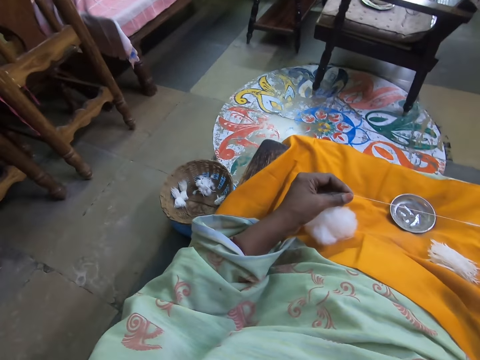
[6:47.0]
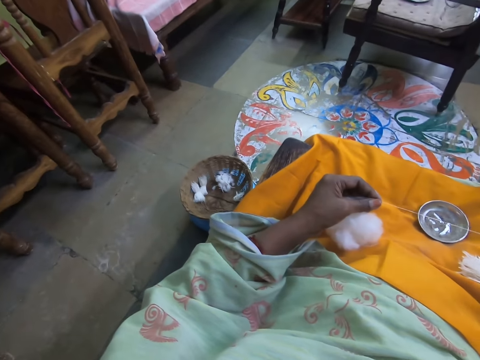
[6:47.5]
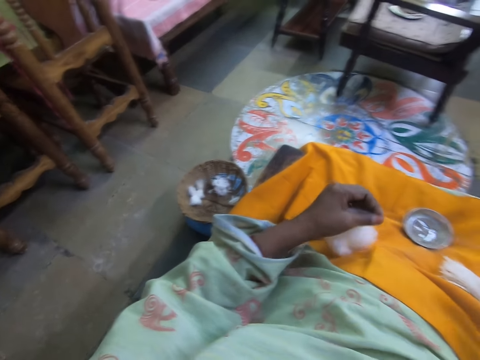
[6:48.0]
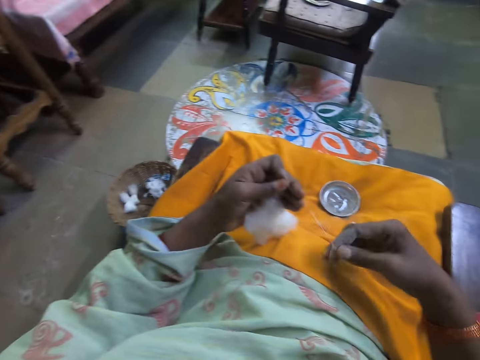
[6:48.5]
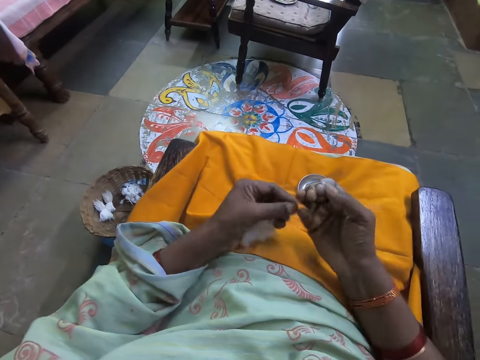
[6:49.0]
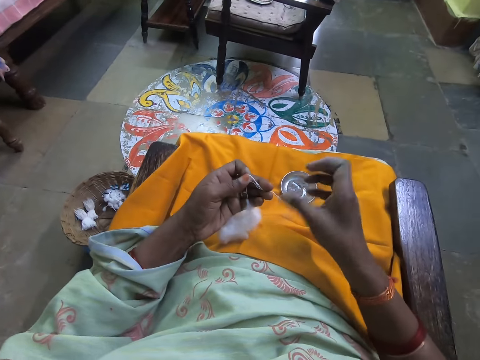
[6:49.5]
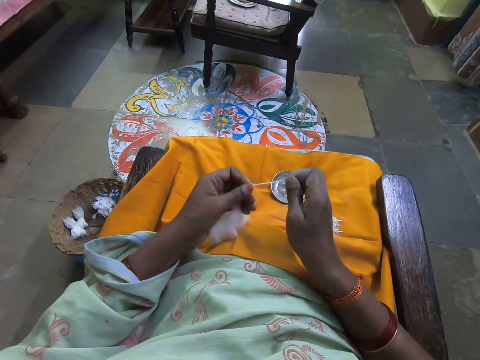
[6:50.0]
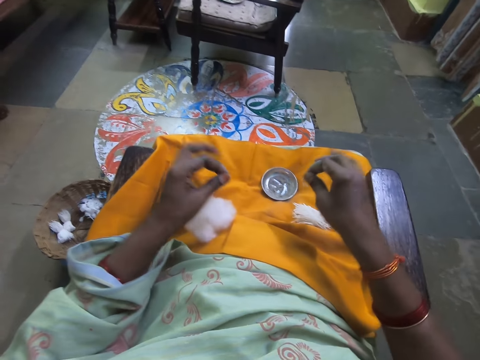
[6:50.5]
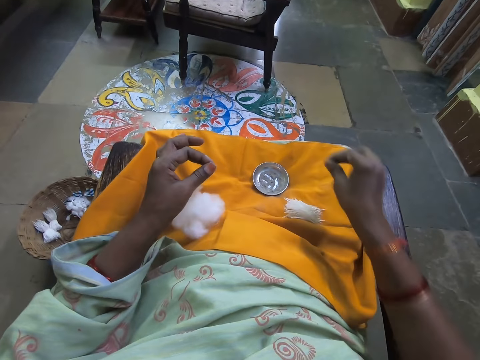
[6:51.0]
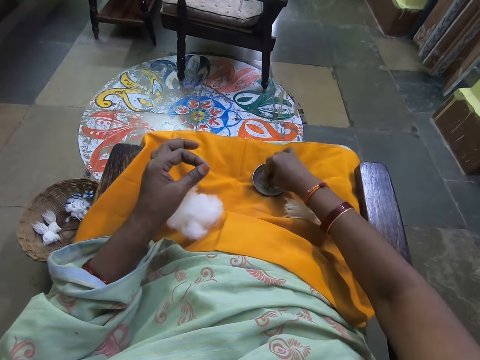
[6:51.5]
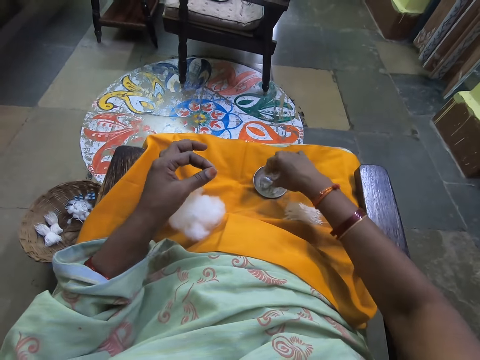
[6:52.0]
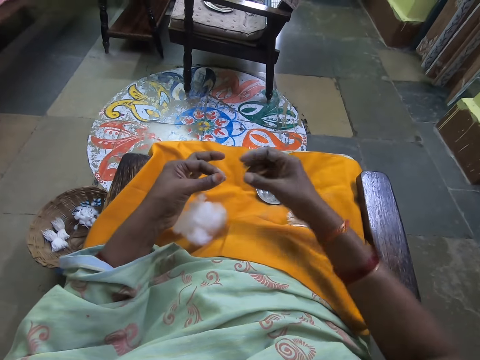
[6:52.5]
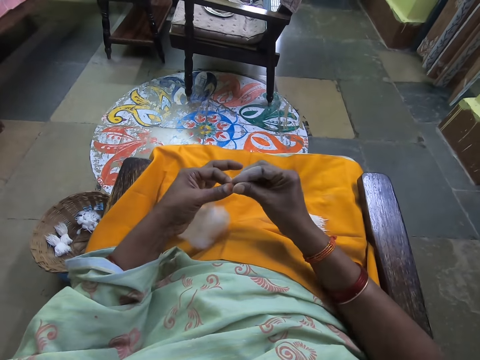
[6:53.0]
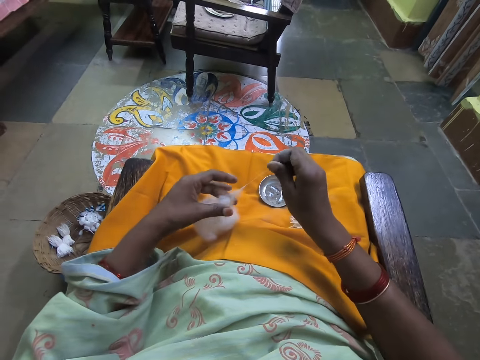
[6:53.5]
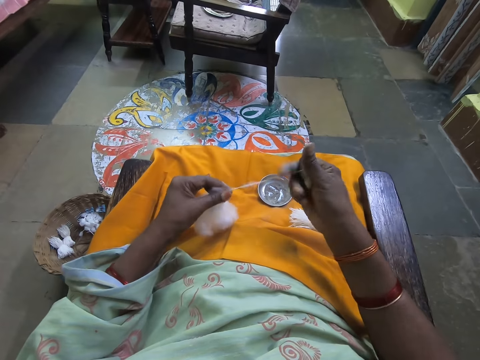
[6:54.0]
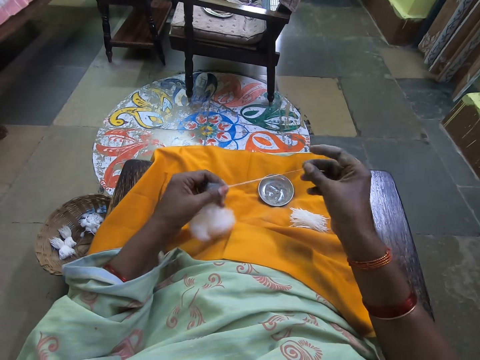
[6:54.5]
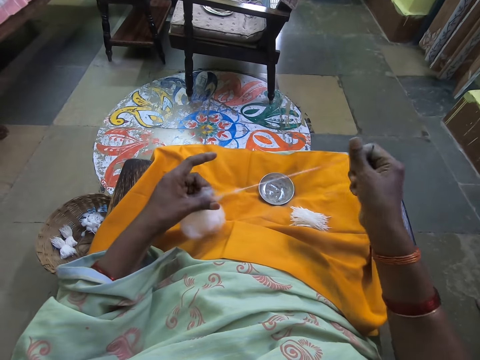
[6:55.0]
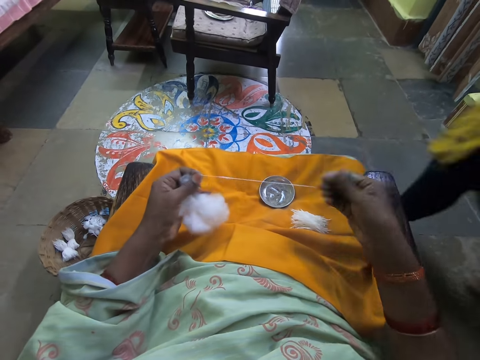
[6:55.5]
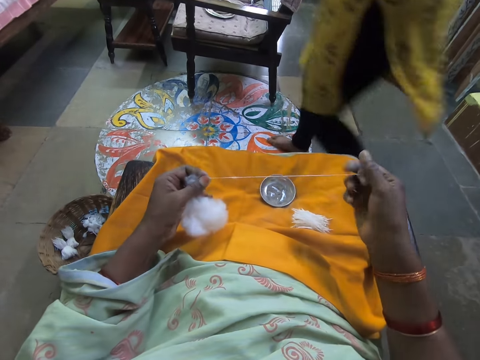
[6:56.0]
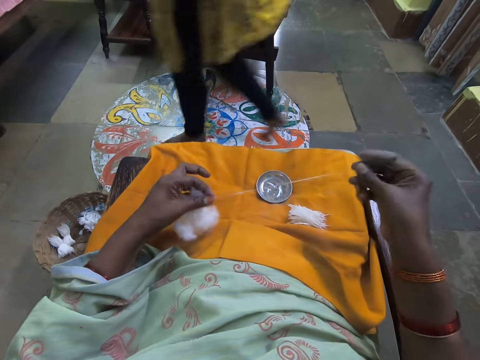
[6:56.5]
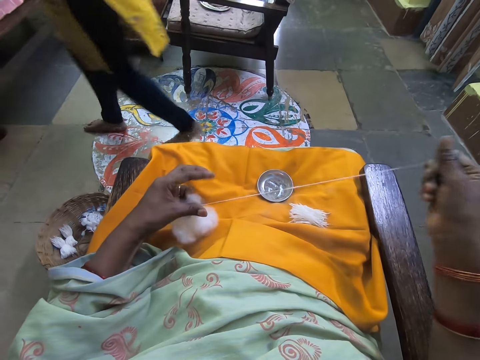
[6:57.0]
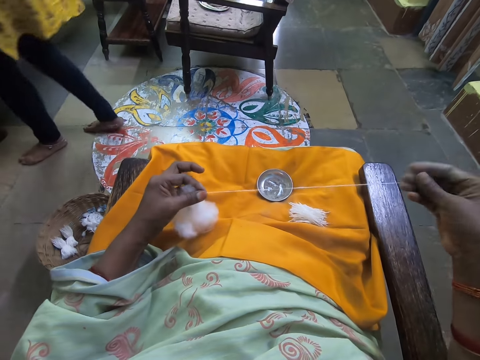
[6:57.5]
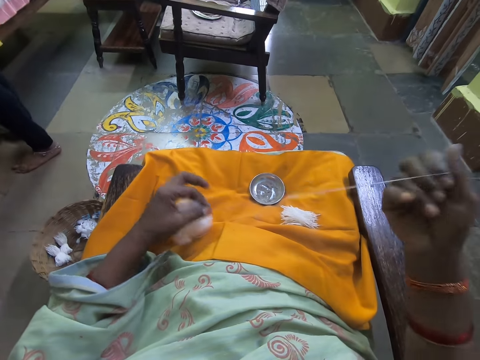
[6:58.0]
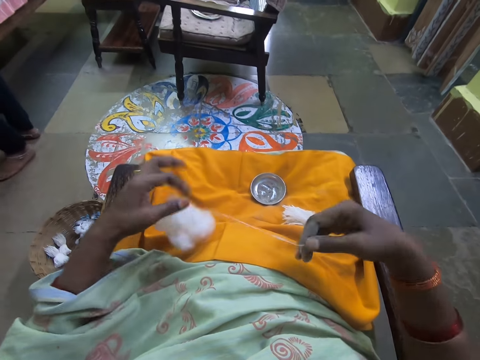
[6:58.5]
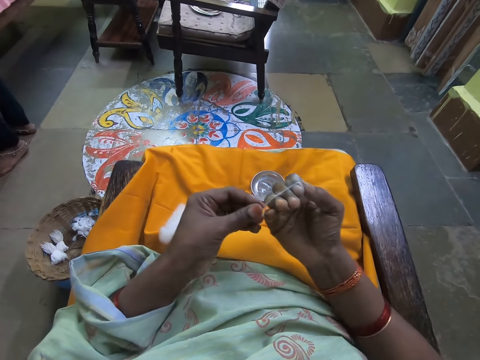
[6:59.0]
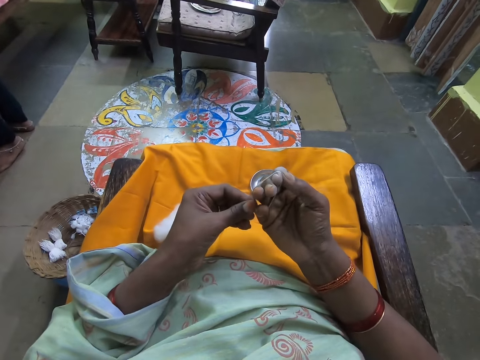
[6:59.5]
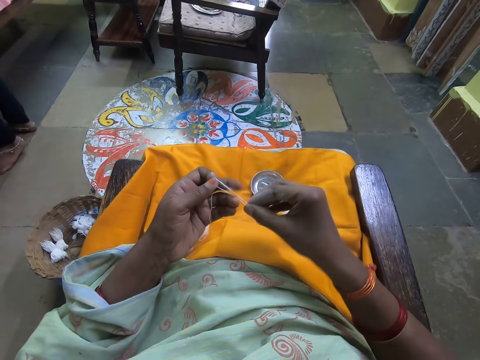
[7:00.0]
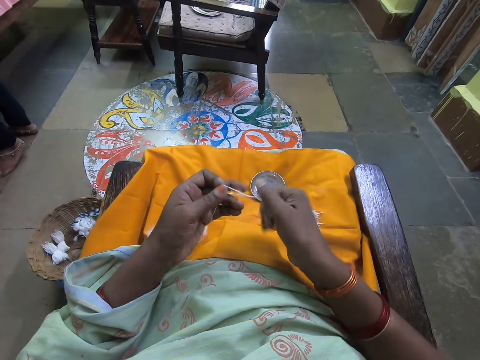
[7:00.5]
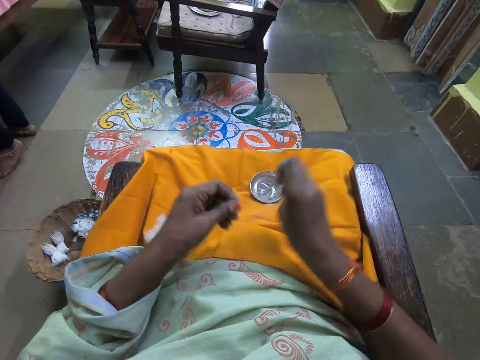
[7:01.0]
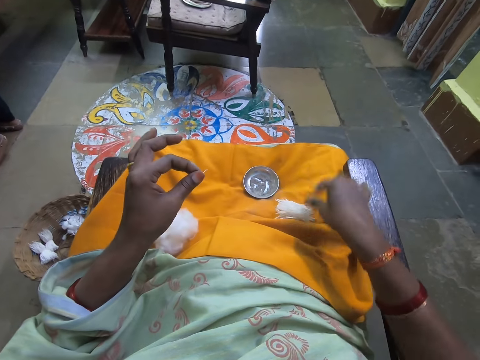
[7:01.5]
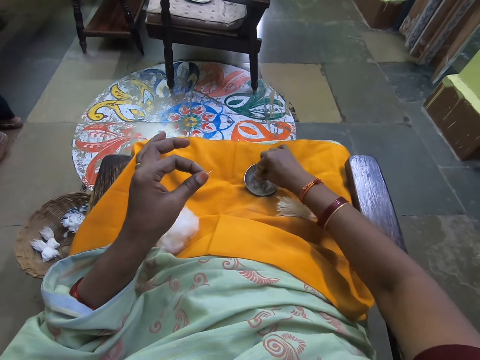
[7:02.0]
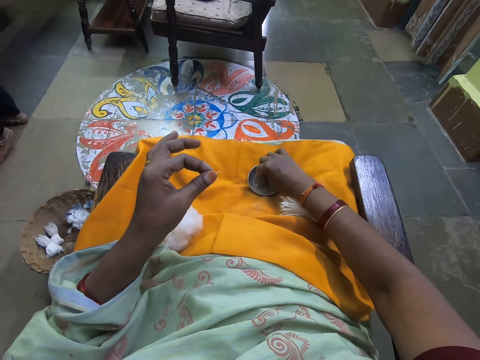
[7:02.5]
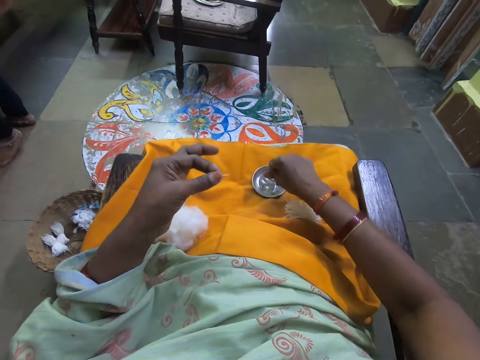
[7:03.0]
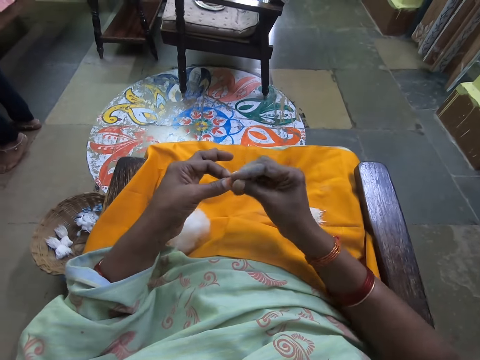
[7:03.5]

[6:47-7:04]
The camera wearer rolls the cotton fiber on her hand. She holds the cotton fiber with her left hand. She cuts the cotton fiber with her hand. She puts the cotton fiber on her lap. She touches something on her lap. She pulls the cotton fiber with her hand. A woman walks around the house. The camera wearer rolls the cotton fiber on her hand. The woman stands in the house. The camera wearer holds the cotton fiber with her left hand. She cuts the cotton fiber with her hand. She puts the cotton fiber on her lap. She touches something on her lap.

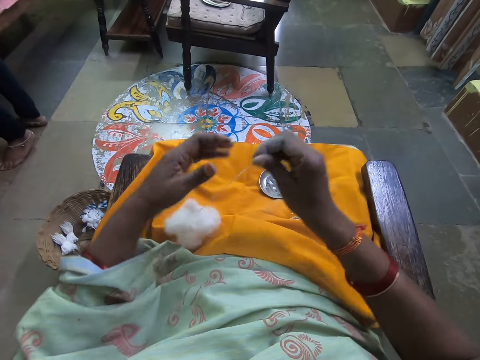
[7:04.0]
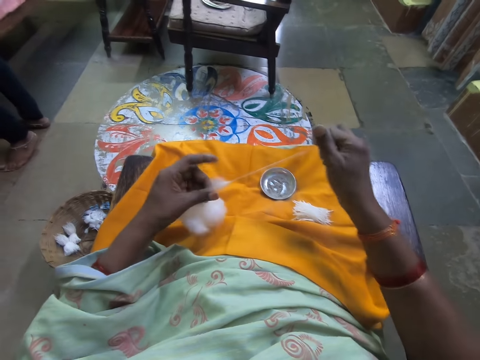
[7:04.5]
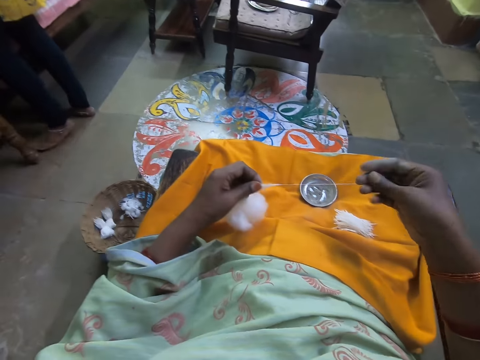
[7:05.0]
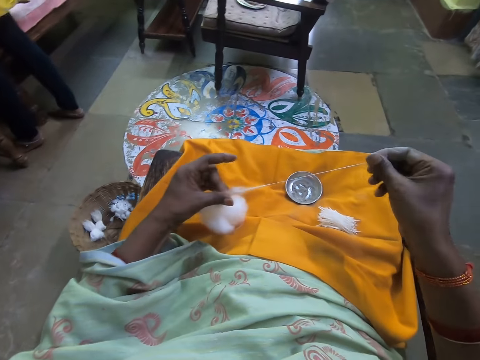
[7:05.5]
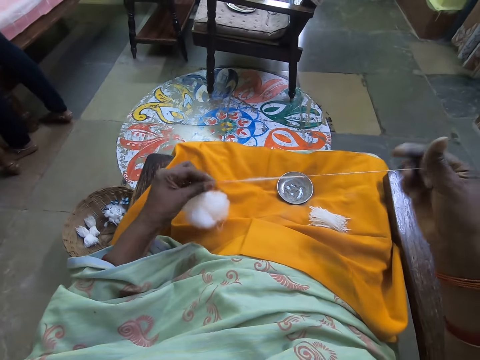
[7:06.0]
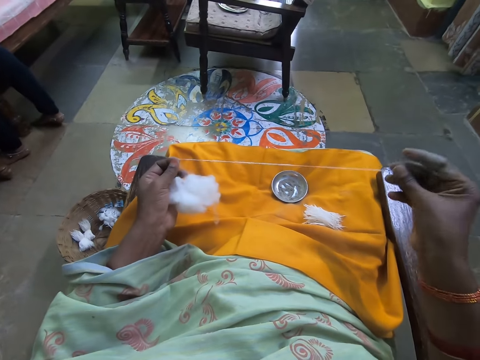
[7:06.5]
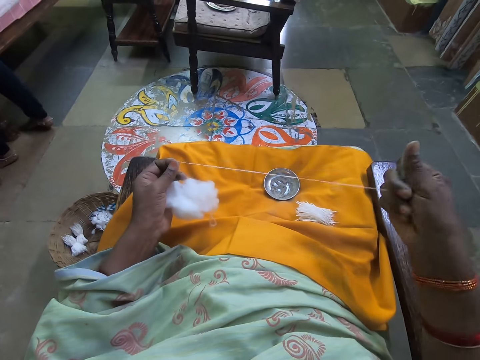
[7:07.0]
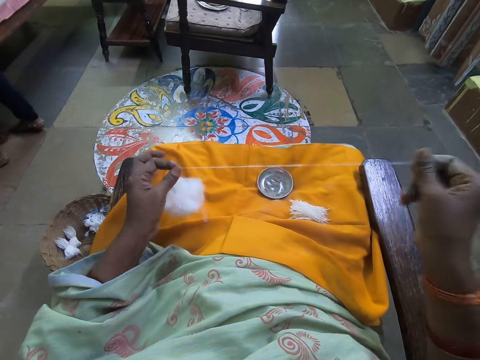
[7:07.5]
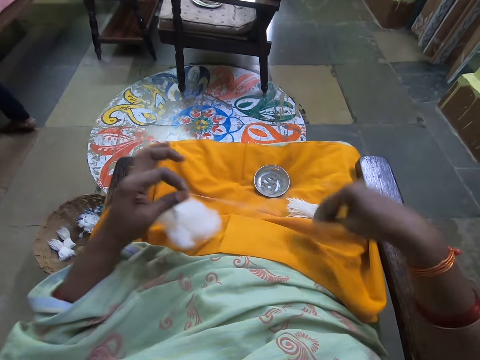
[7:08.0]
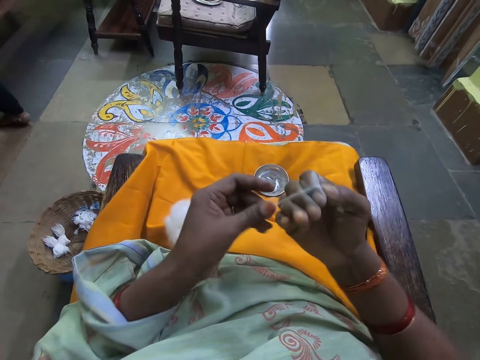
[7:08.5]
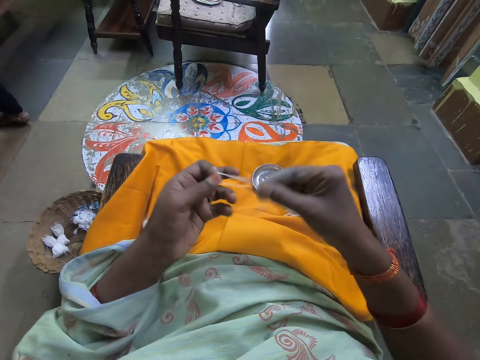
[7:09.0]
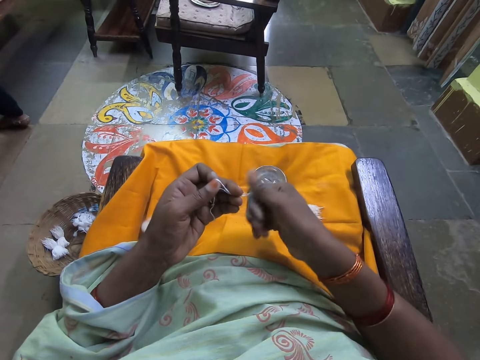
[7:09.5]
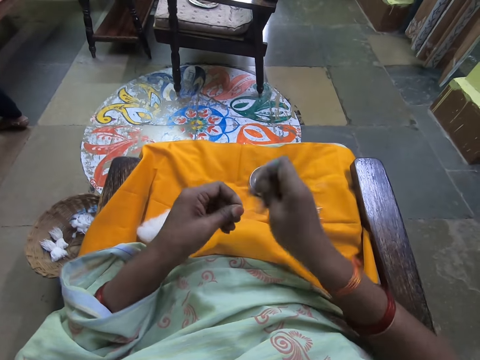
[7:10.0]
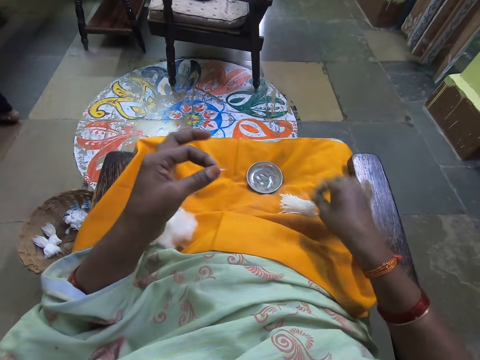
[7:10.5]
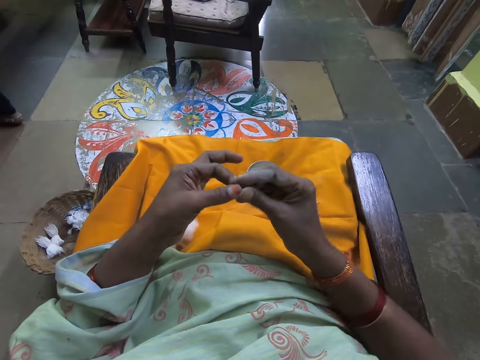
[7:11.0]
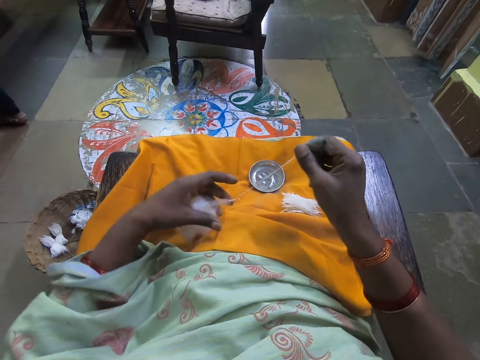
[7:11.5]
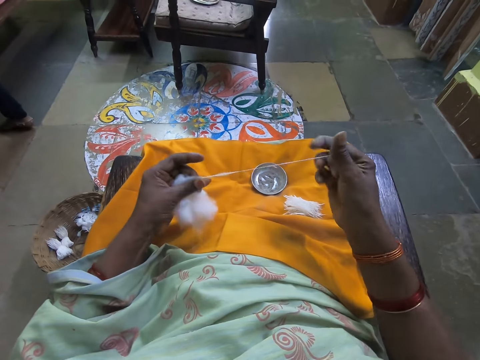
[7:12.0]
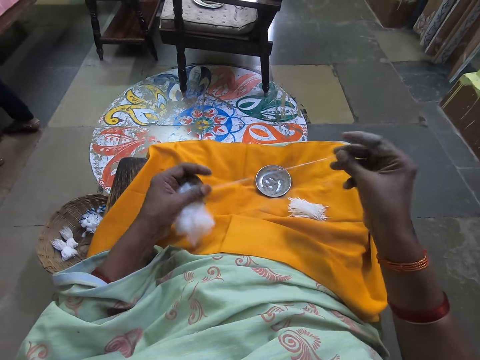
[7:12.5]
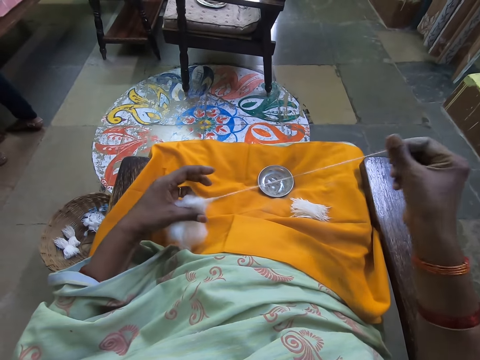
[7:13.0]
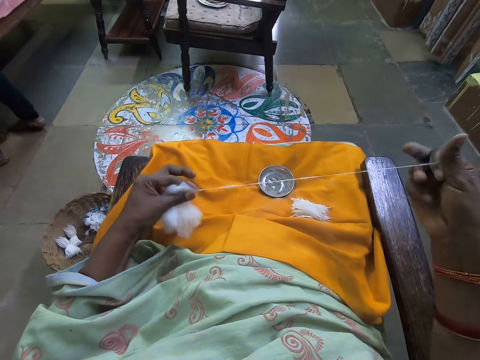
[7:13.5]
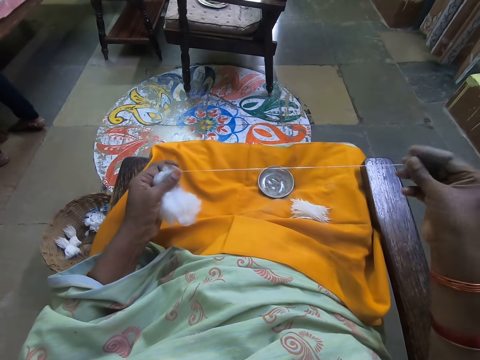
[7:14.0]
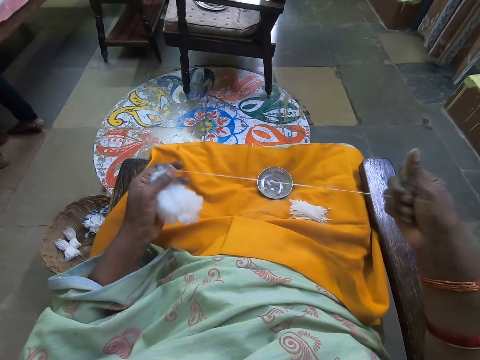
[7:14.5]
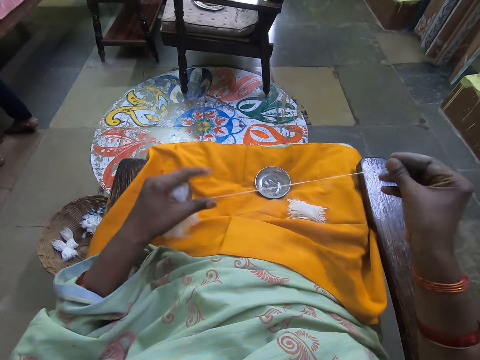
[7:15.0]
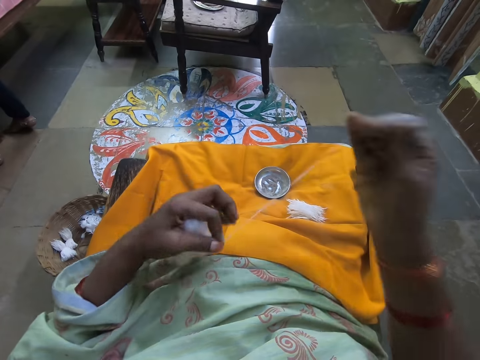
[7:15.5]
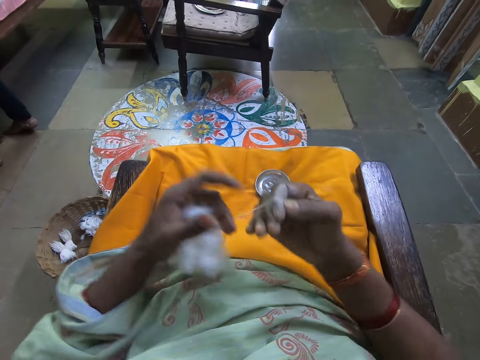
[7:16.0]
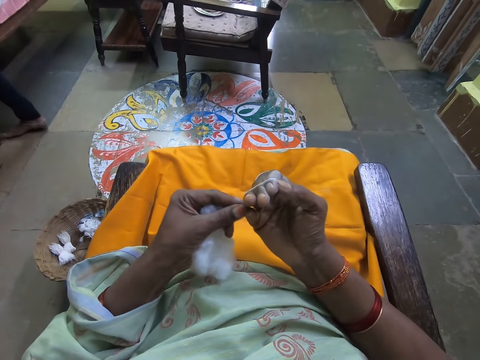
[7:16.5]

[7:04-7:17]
The camera wearer pulls the cotton fiber with her hand. She rolls the cotton fiber on her hand. She holds the cotton fiber with her left hand. She cuts the cotton fiber with her hand. She puts the cotton fiber on her lap. She pulls the cotton fiber with her hand. She rolls the cotton fiber on her hand.
